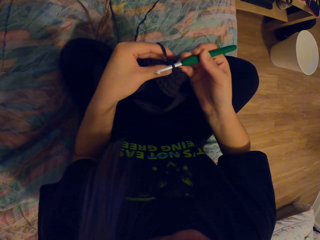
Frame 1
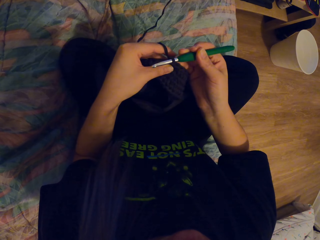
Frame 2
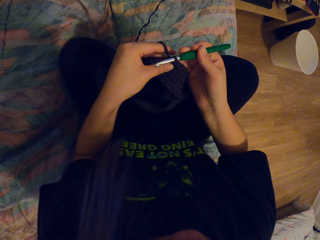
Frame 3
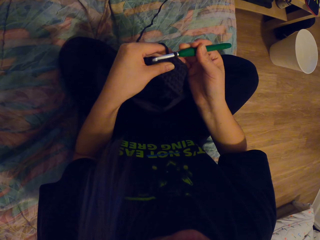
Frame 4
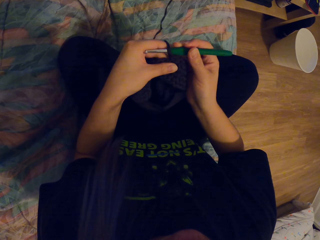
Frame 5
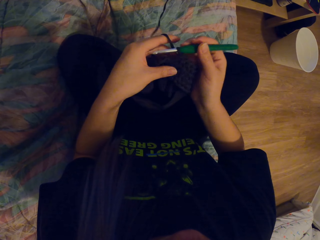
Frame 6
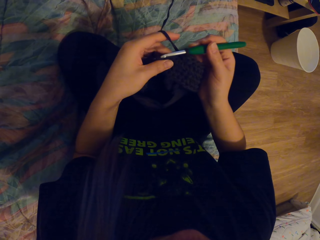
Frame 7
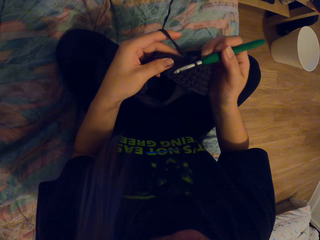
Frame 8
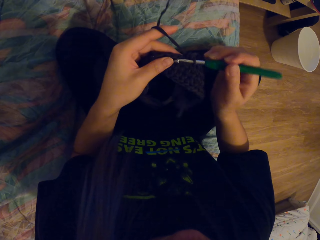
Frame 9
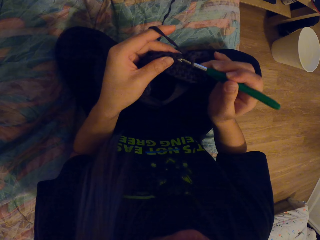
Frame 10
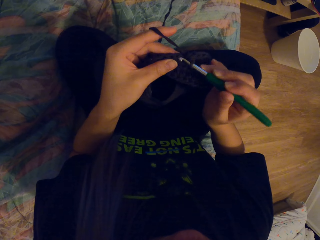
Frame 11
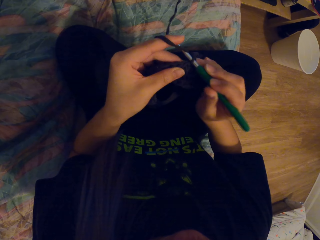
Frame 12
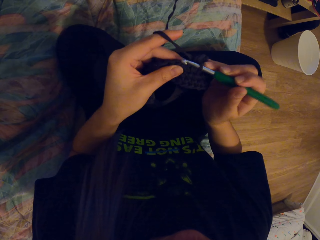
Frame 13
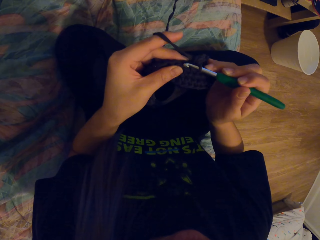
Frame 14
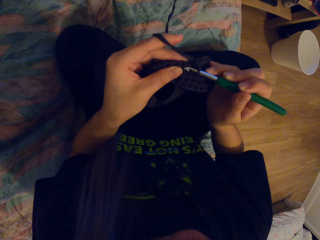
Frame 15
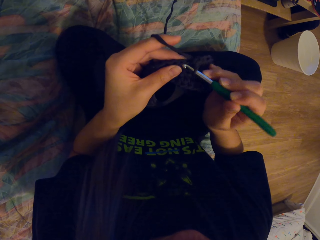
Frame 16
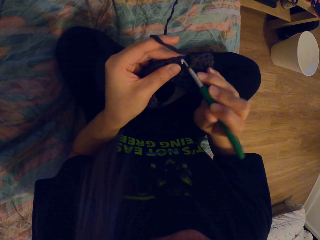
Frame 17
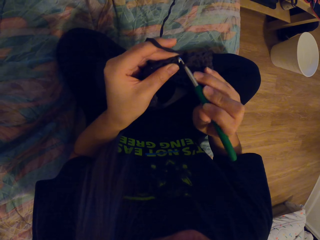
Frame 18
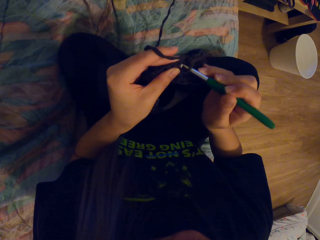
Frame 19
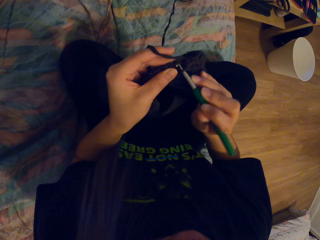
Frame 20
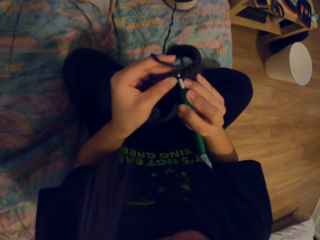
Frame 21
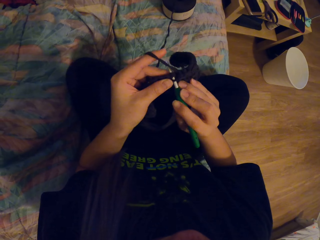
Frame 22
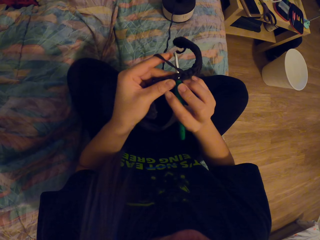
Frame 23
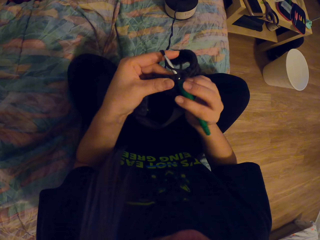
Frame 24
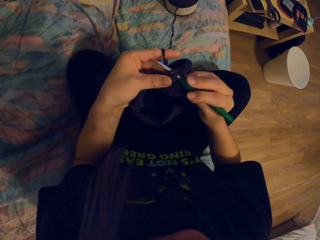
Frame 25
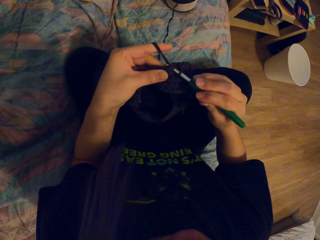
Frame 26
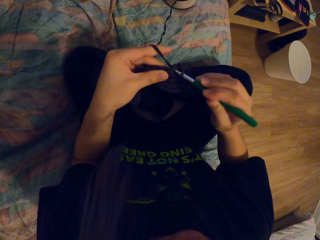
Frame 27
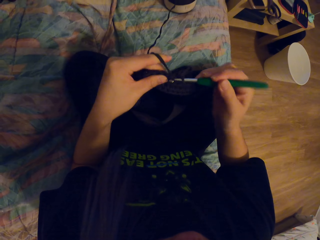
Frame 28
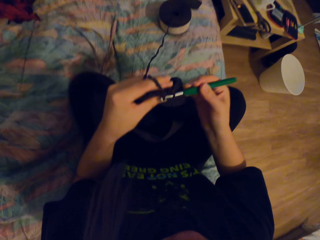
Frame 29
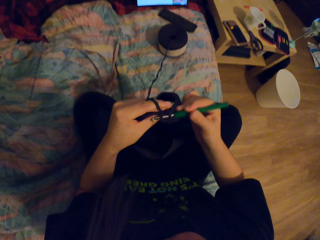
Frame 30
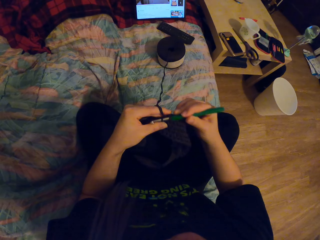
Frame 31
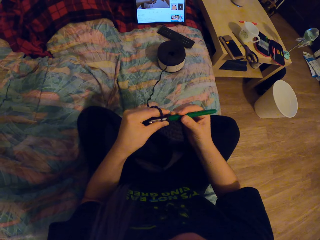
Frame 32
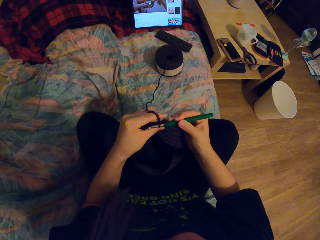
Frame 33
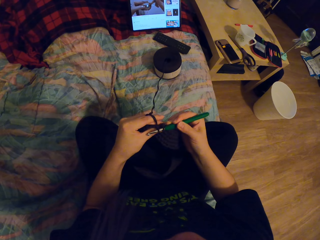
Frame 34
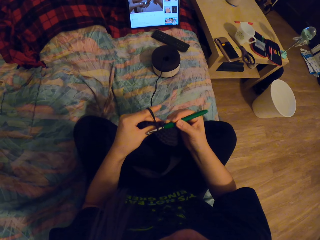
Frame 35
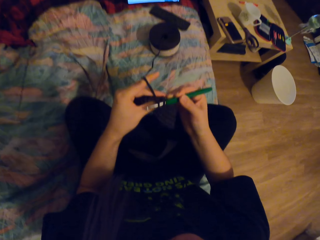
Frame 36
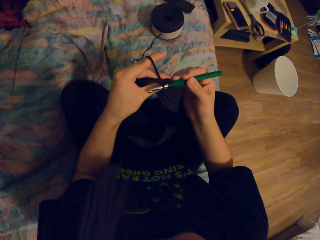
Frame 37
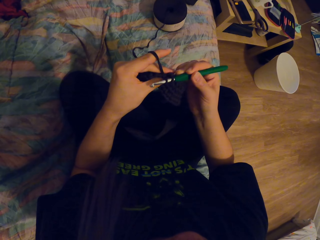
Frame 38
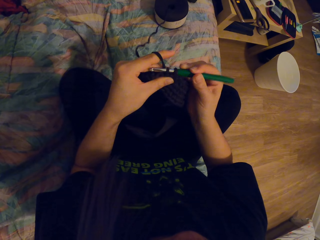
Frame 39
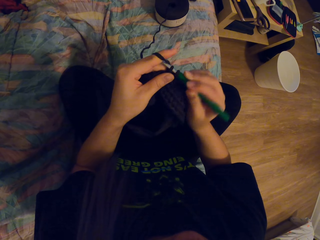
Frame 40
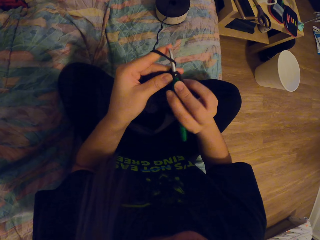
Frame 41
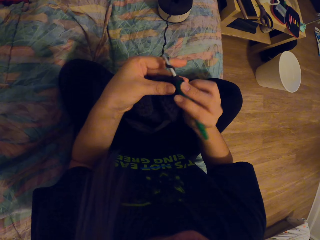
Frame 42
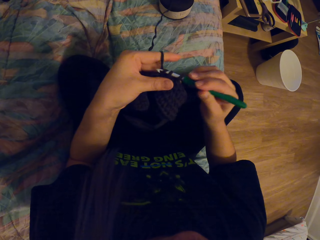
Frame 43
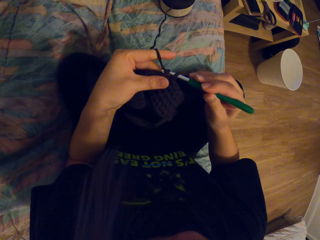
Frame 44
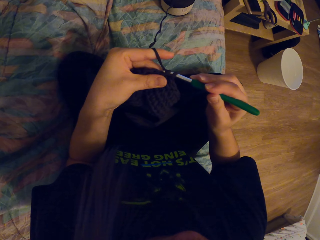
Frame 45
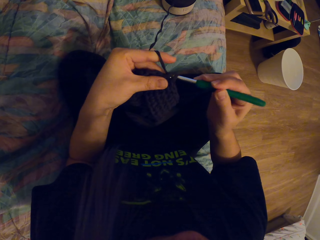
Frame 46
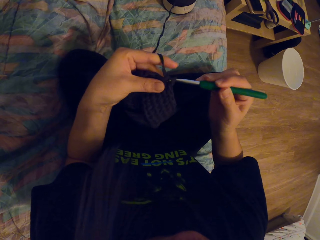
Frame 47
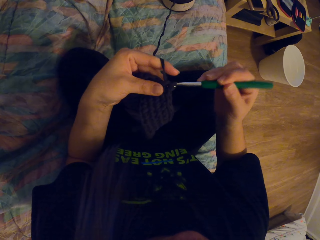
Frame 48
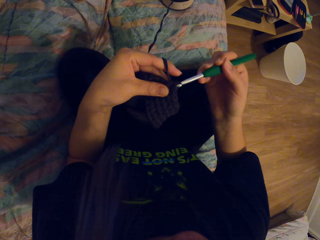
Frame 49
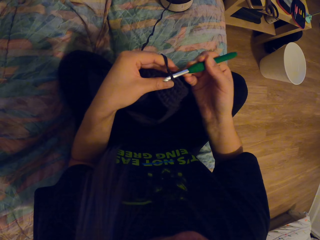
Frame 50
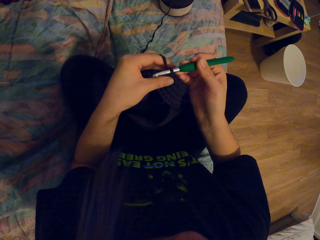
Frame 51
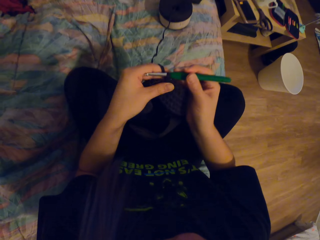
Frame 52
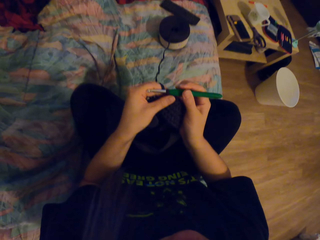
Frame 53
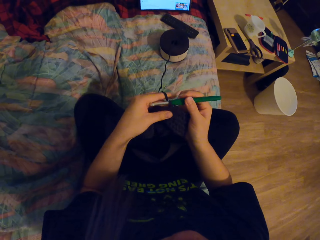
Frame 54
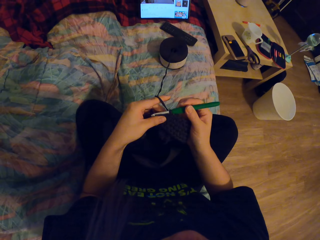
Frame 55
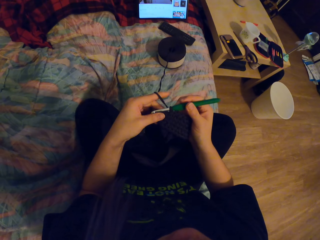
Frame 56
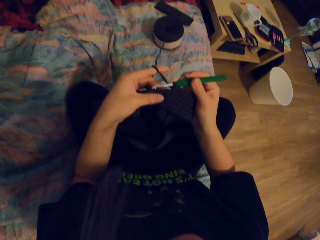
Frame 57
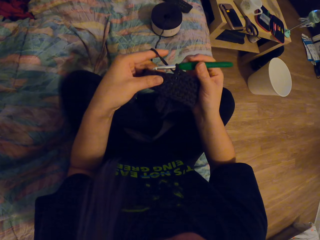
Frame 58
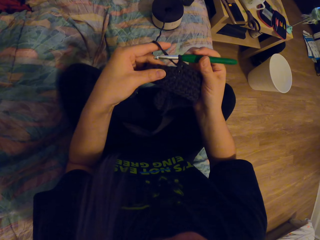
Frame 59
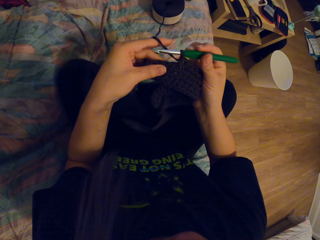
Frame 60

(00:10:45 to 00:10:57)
The camera wearer knits the threads using a crochet.

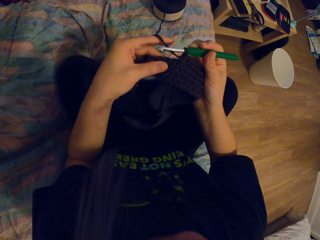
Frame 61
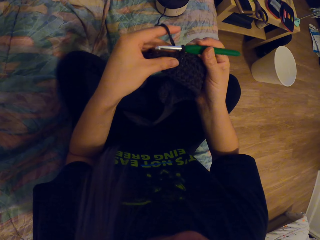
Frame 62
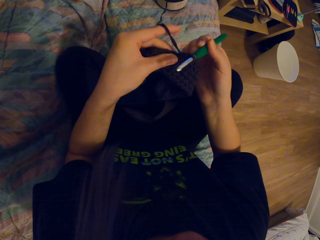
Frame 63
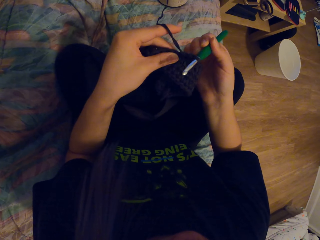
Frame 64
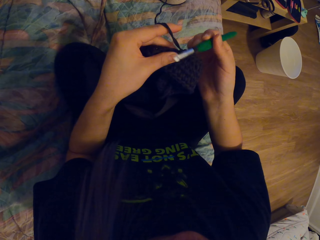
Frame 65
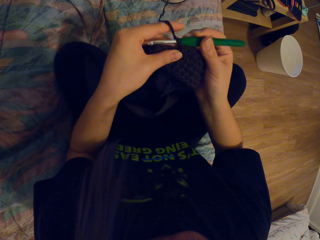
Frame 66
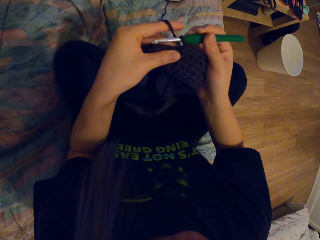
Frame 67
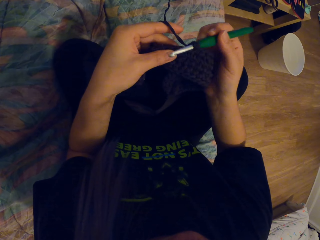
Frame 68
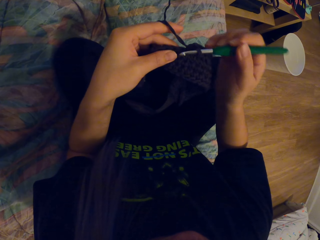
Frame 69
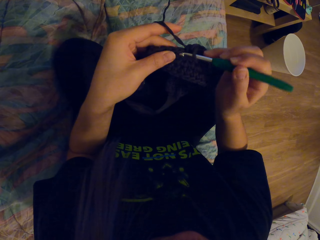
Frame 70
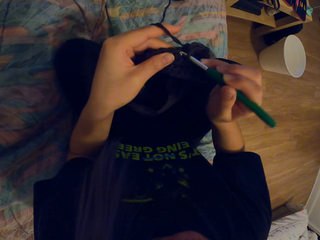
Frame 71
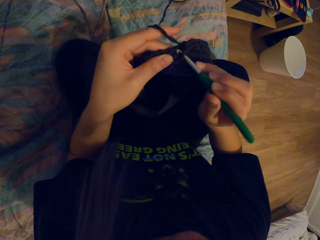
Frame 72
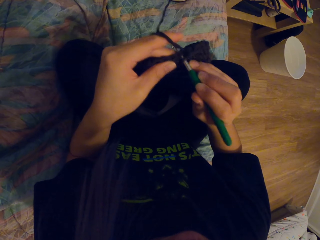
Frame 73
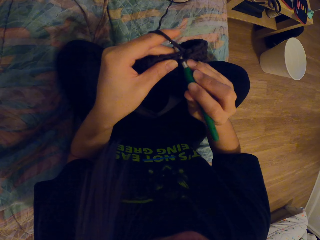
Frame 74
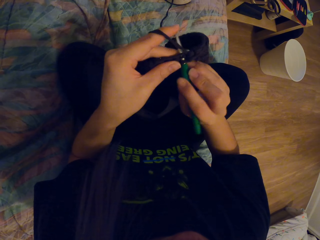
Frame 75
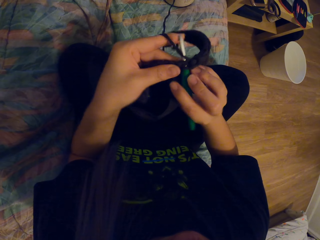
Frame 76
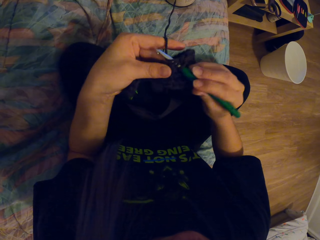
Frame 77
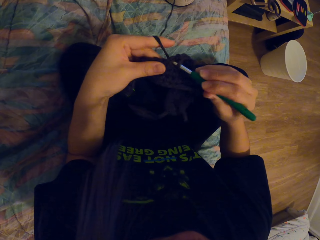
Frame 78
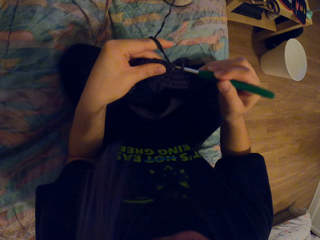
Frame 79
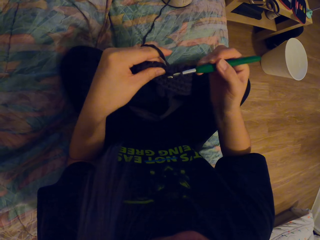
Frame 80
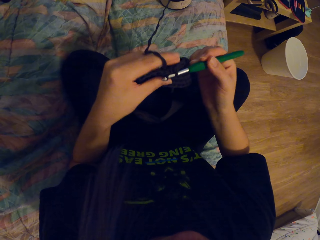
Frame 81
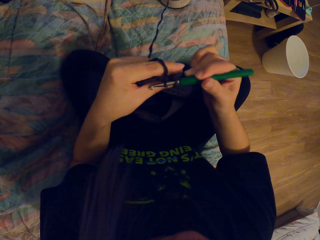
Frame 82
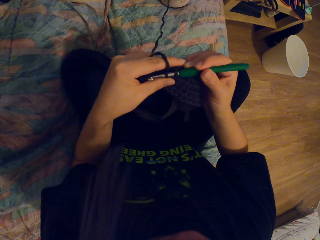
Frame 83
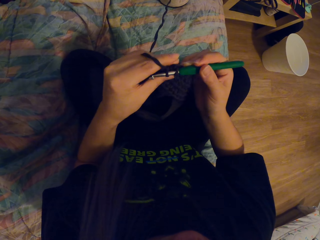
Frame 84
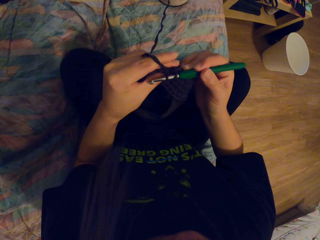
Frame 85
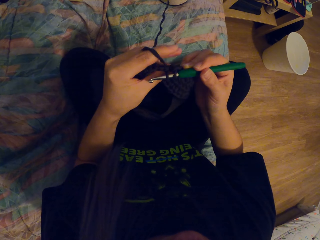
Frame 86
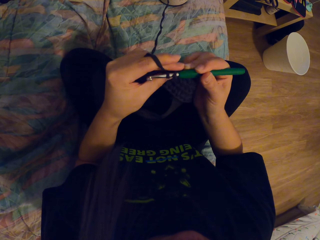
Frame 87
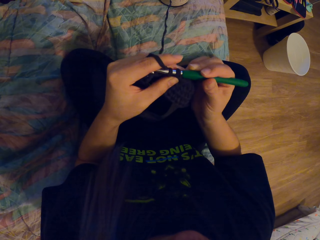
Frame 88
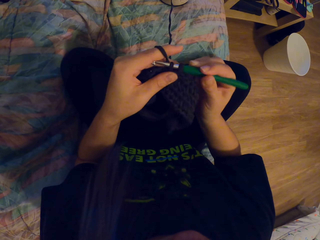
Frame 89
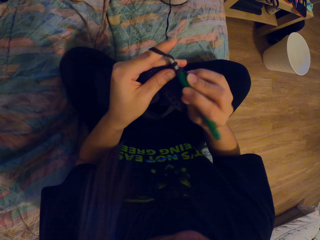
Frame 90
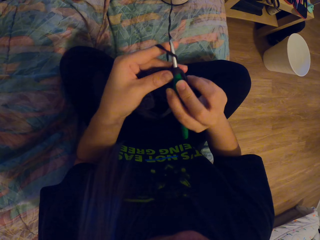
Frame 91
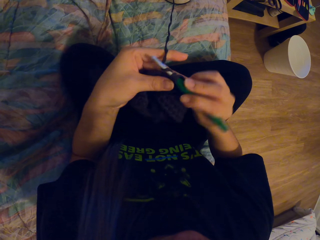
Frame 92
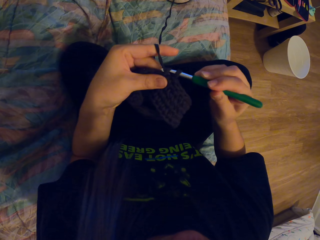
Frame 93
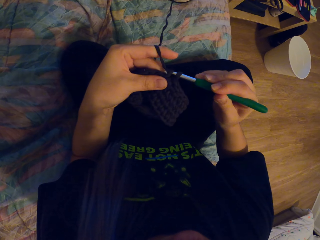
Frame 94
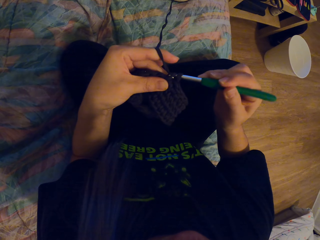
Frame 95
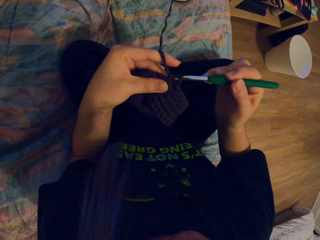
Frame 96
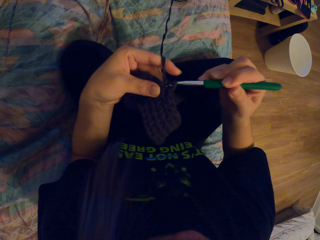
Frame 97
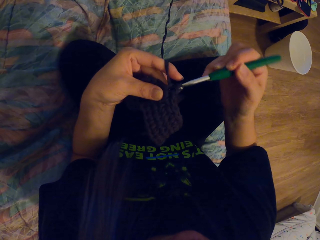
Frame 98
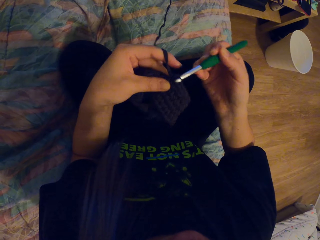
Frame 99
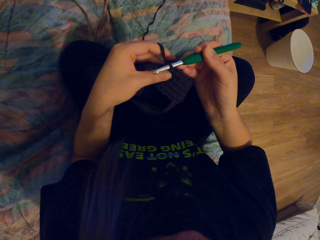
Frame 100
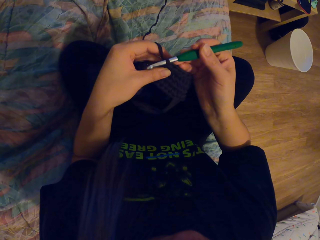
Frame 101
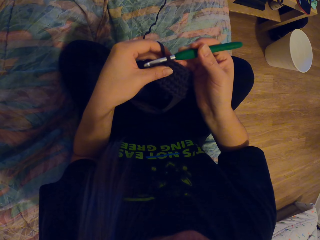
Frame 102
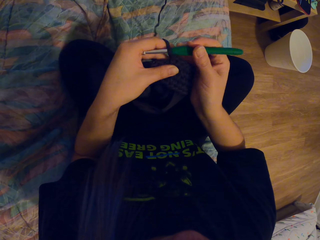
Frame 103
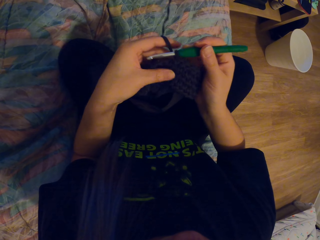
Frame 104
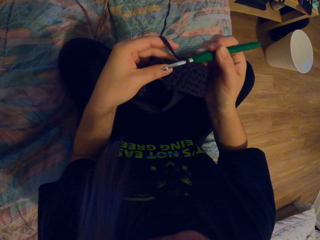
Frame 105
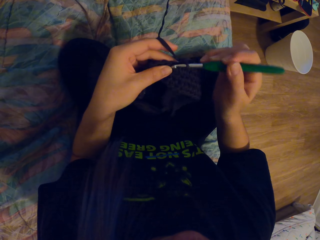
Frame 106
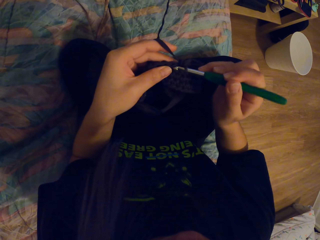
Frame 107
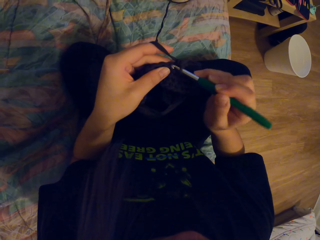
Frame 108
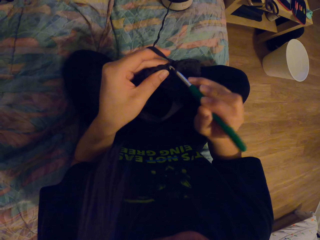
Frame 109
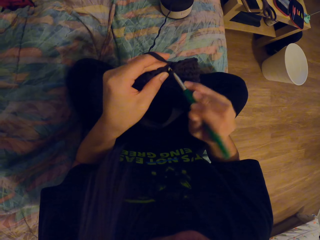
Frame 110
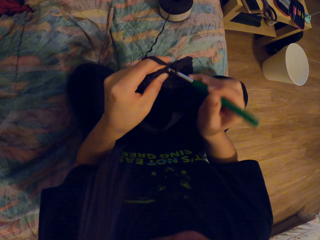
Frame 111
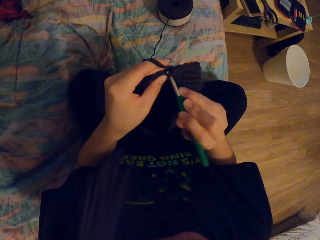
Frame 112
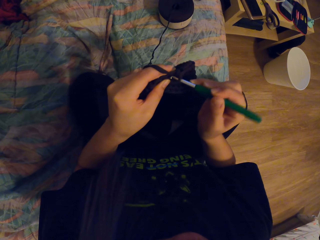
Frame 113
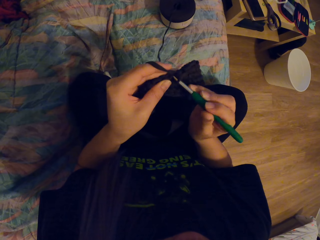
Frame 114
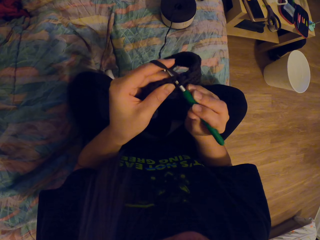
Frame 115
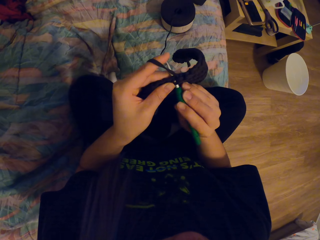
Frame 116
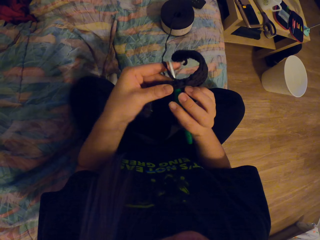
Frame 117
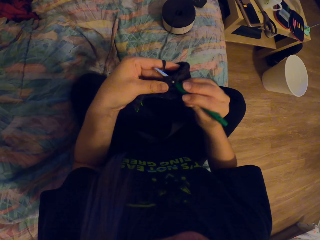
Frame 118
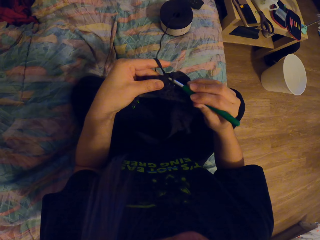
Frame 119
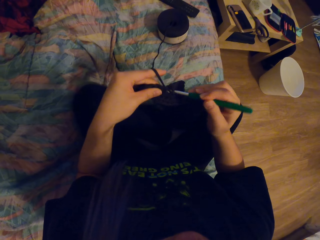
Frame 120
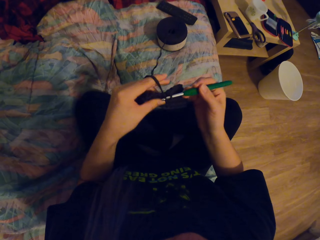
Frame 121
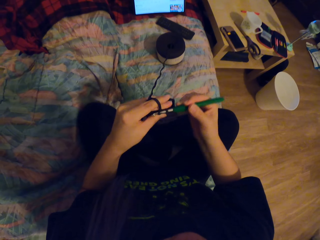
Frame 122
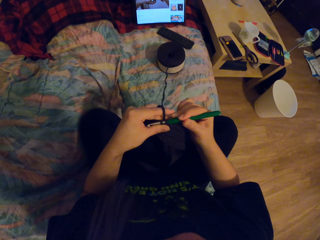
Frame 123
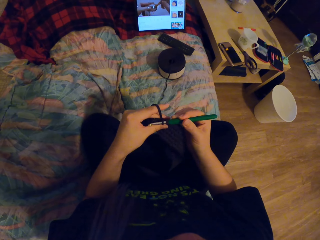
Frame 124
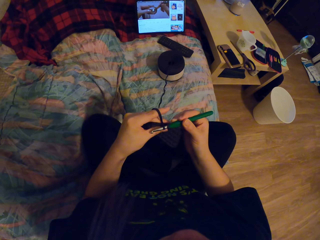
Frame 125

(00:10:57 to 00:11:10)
The camera wearer knits the threads using a crochet.
